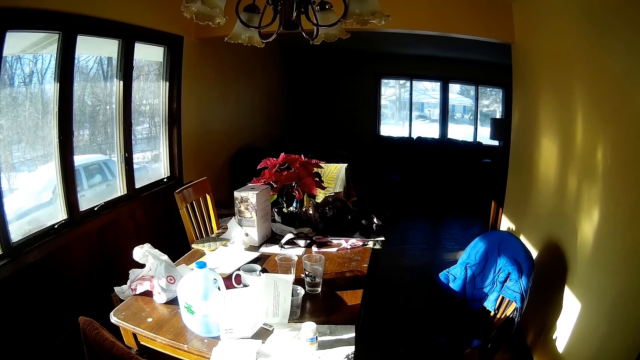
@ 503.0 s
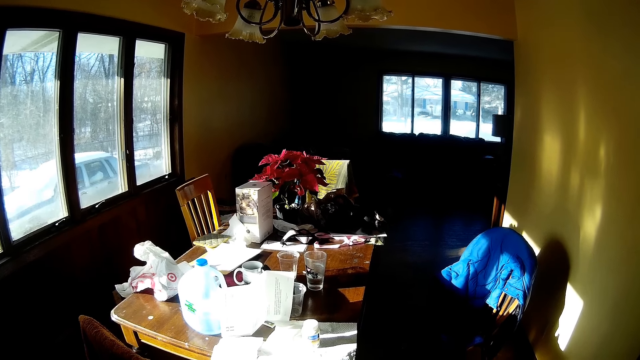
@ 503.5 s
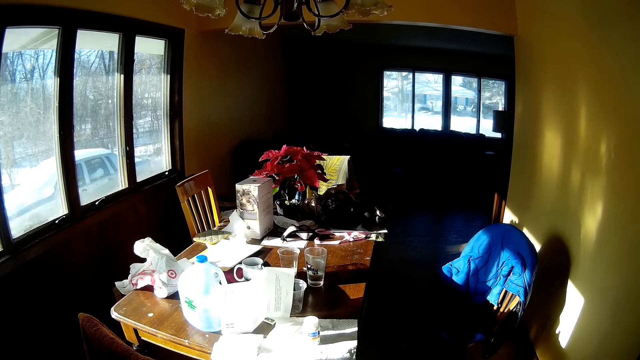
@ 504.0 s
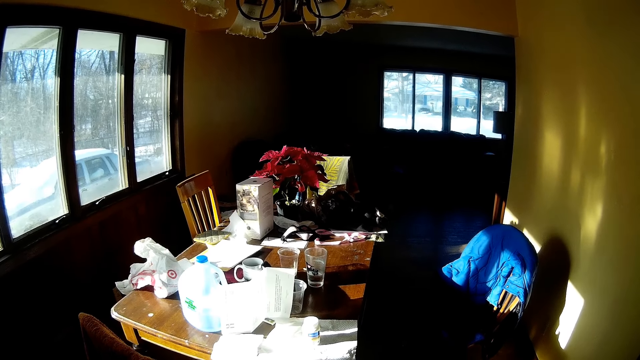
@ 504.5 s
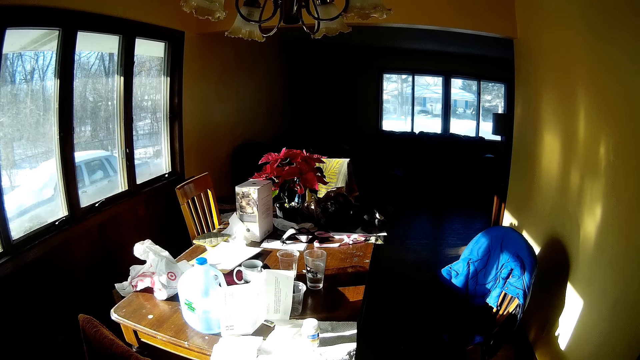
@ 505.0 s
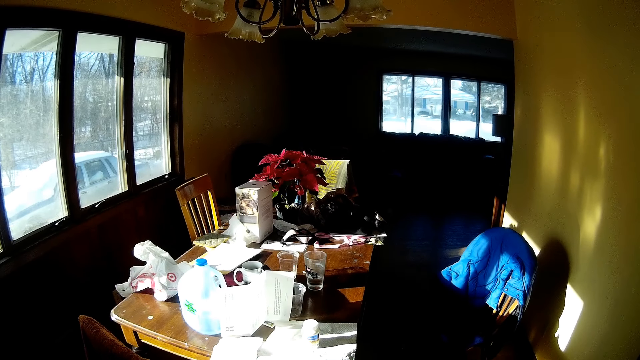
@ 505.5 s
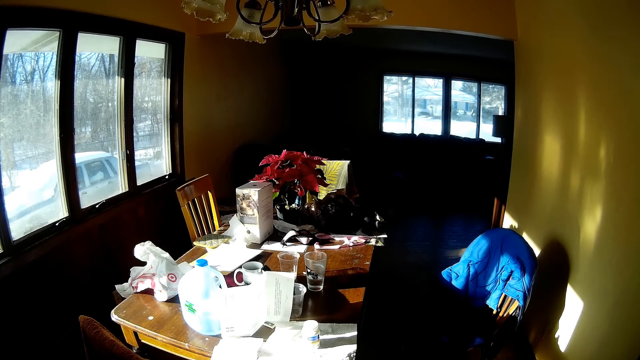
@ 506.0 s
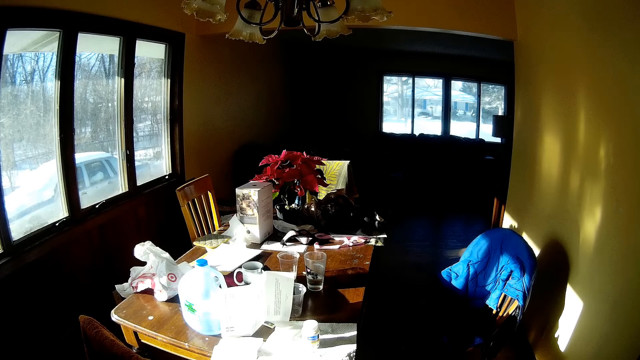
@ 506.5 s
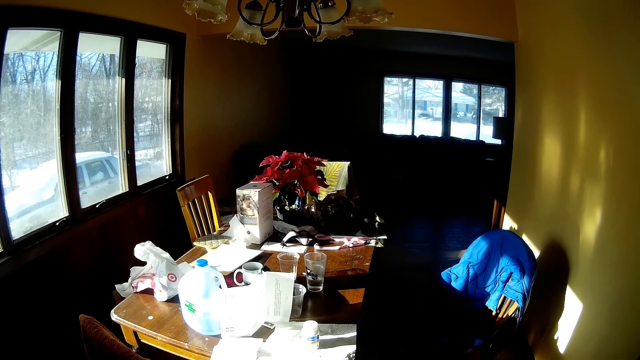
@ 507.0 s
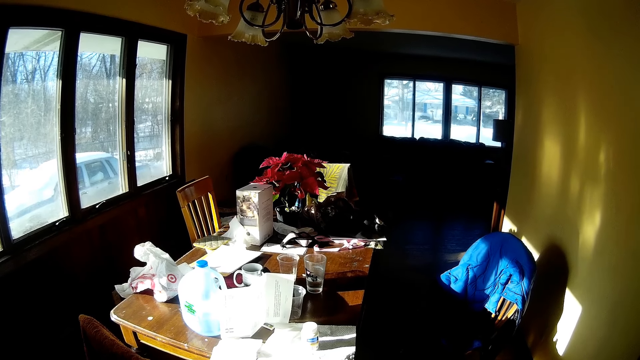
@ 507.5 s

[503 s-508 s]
The camera wearer stares at the room.

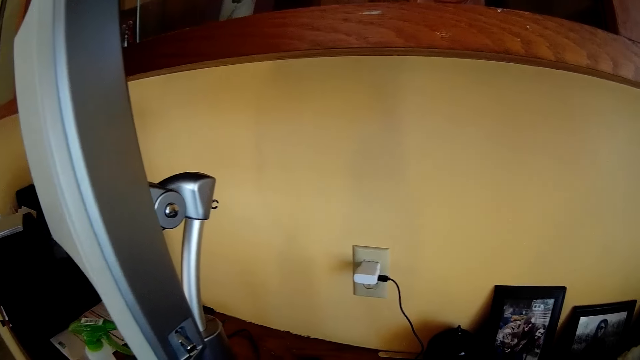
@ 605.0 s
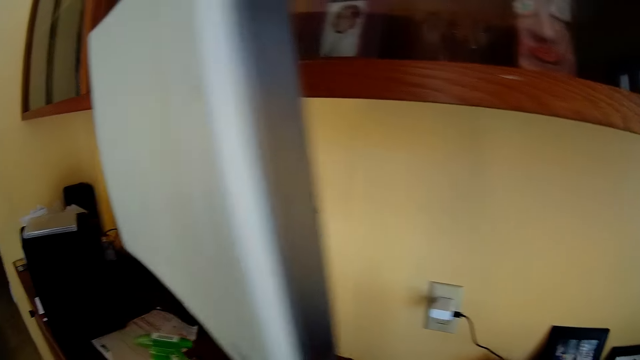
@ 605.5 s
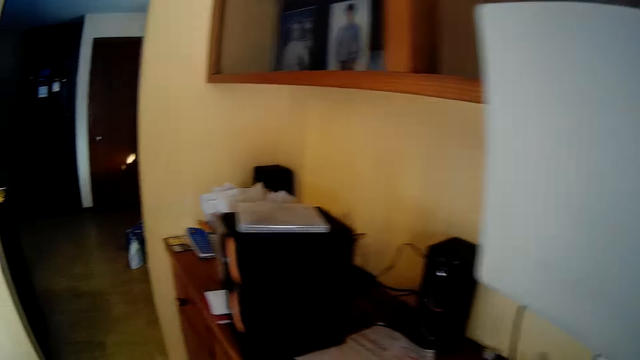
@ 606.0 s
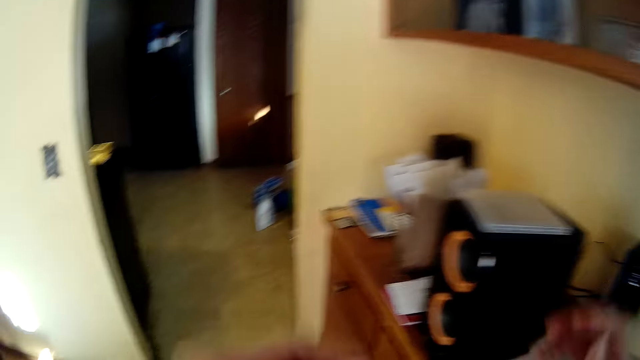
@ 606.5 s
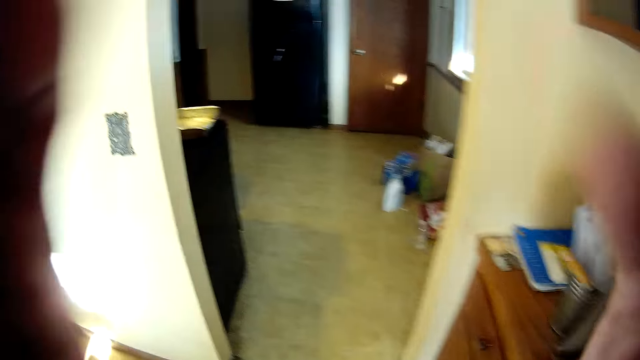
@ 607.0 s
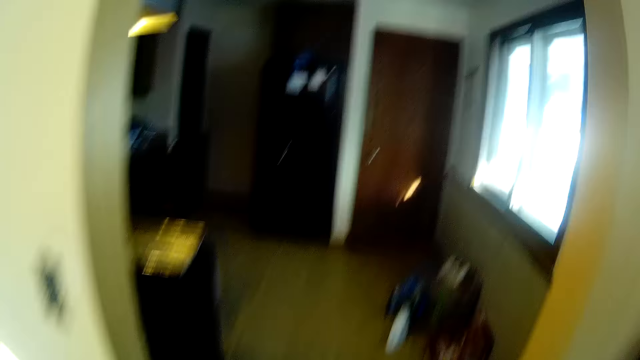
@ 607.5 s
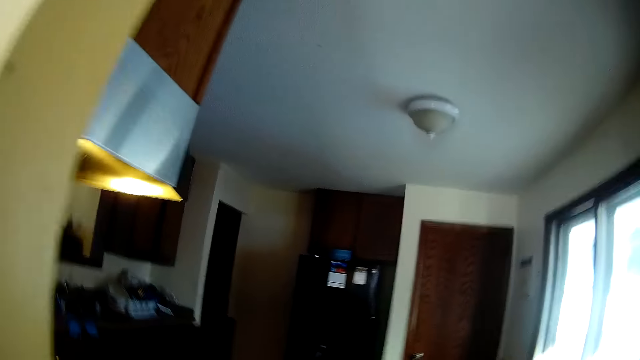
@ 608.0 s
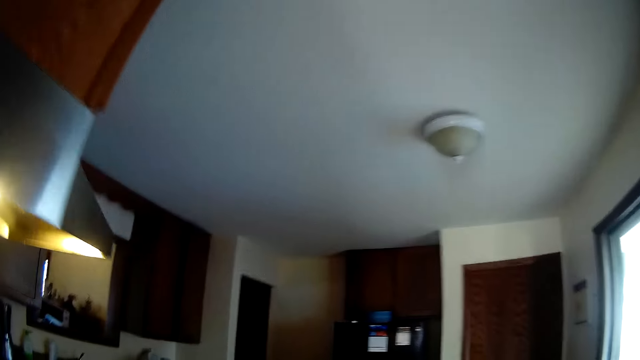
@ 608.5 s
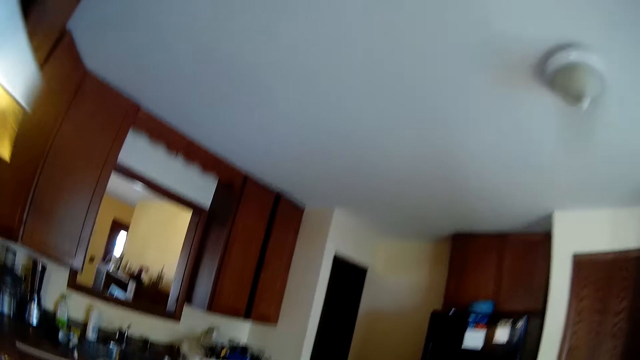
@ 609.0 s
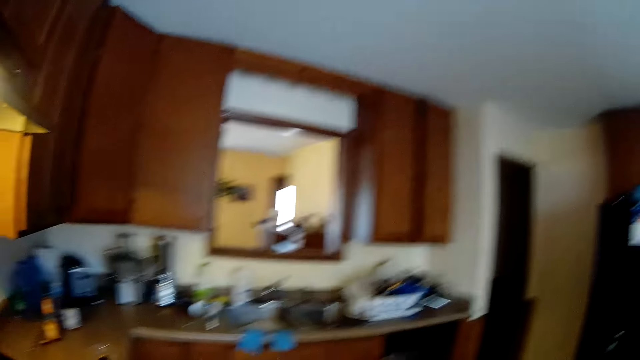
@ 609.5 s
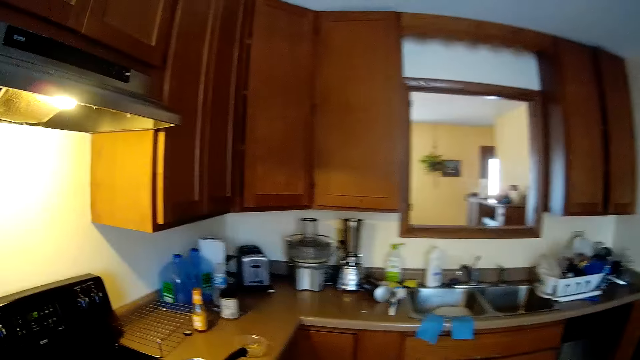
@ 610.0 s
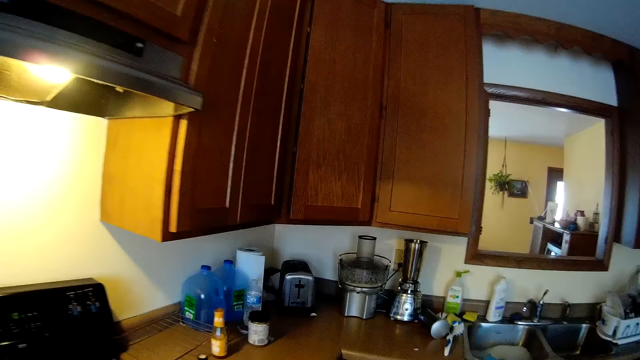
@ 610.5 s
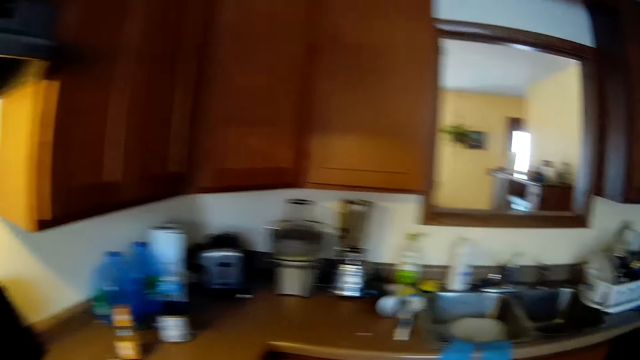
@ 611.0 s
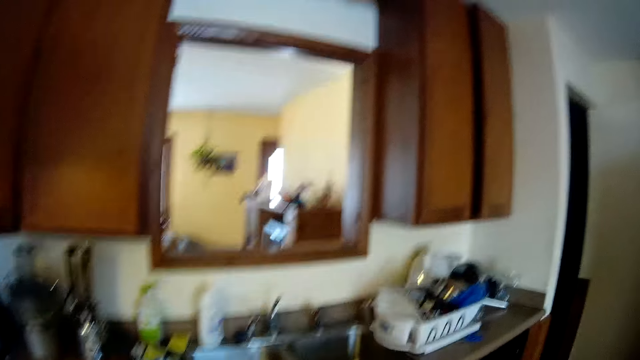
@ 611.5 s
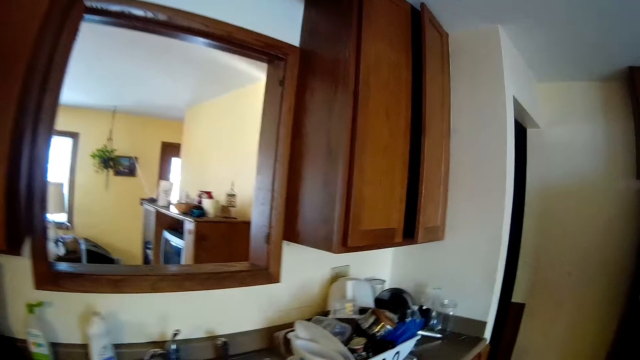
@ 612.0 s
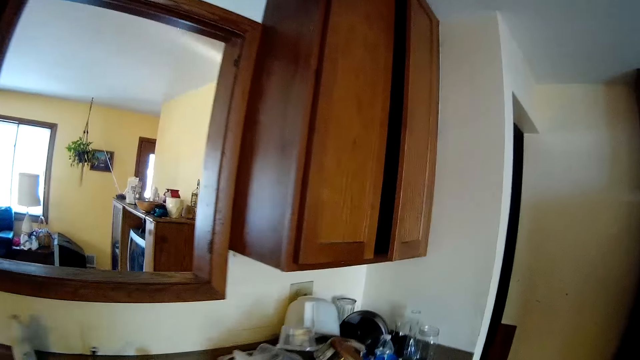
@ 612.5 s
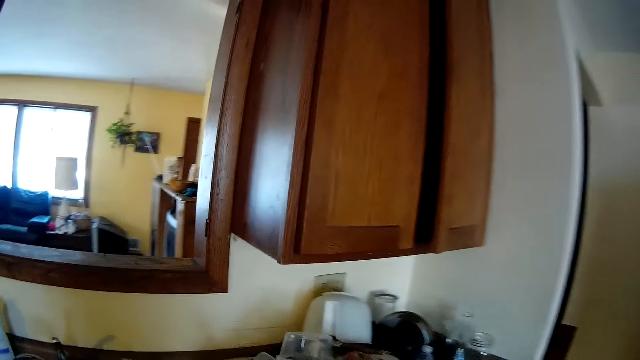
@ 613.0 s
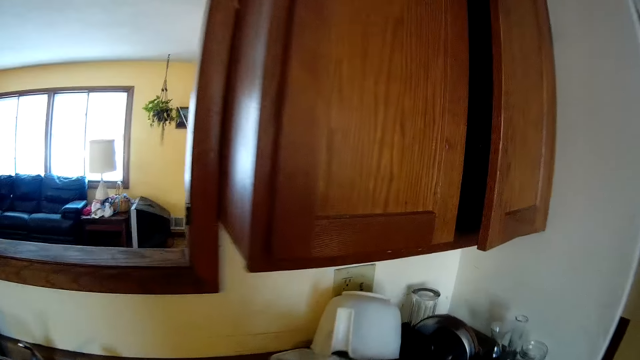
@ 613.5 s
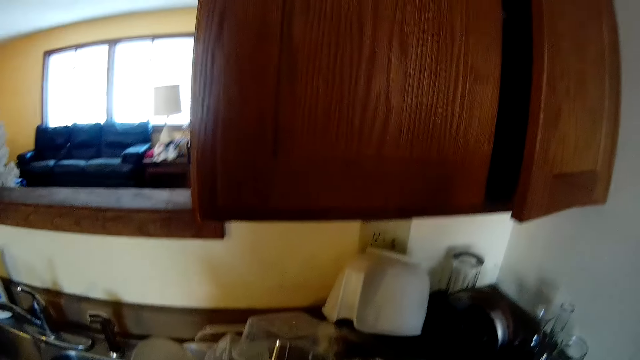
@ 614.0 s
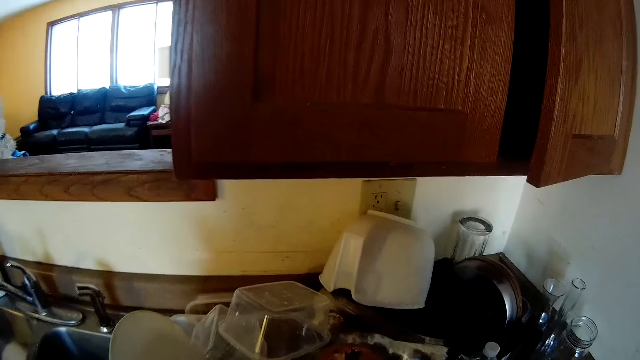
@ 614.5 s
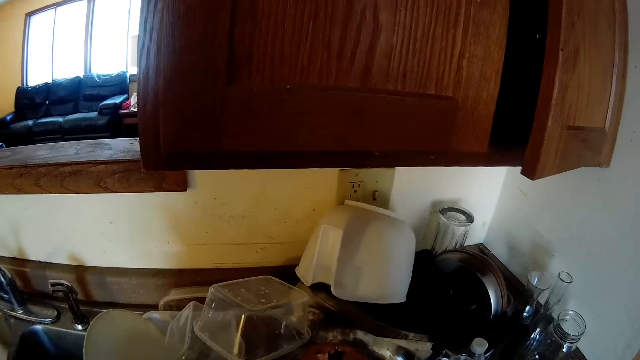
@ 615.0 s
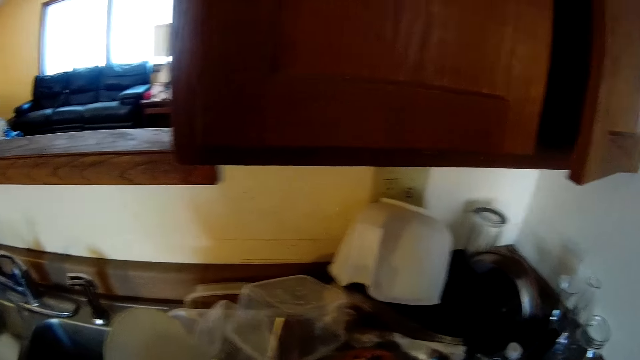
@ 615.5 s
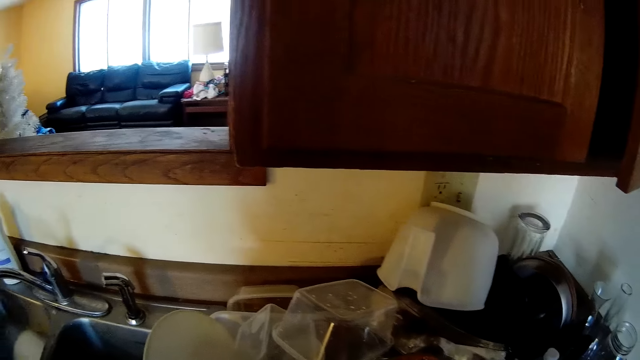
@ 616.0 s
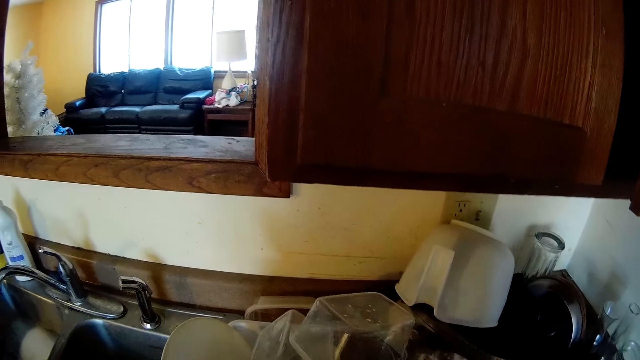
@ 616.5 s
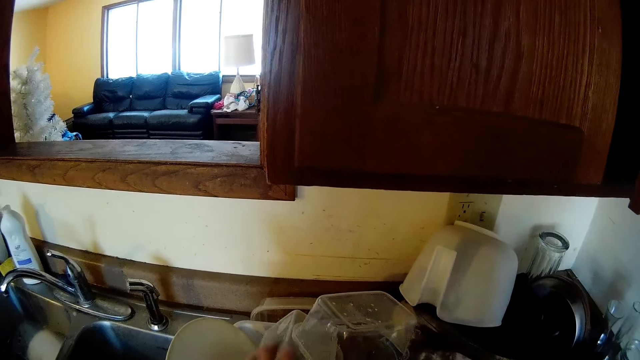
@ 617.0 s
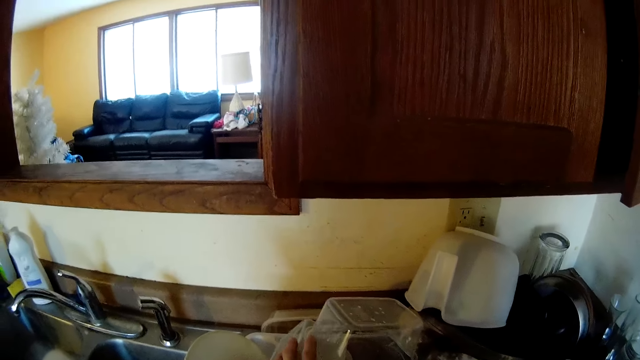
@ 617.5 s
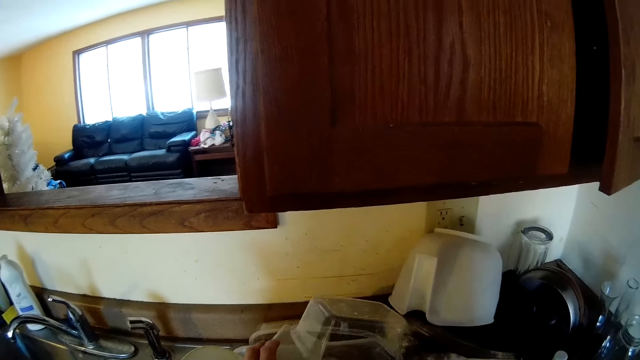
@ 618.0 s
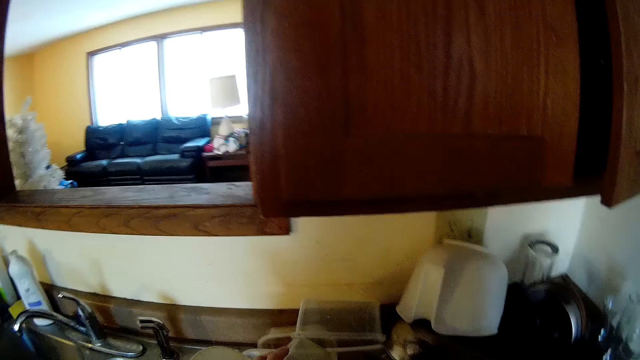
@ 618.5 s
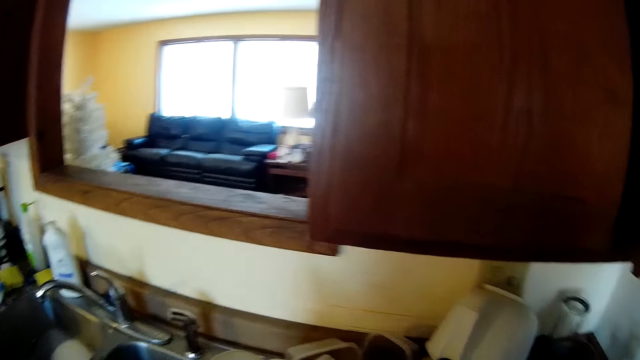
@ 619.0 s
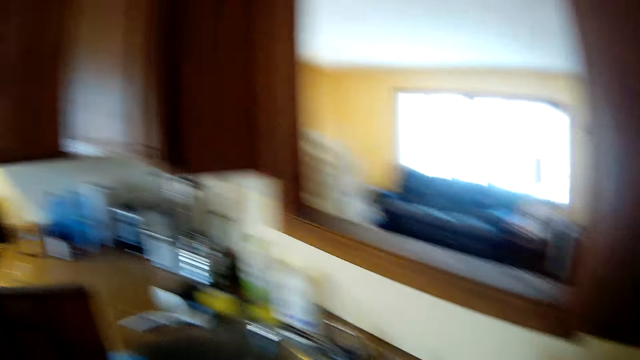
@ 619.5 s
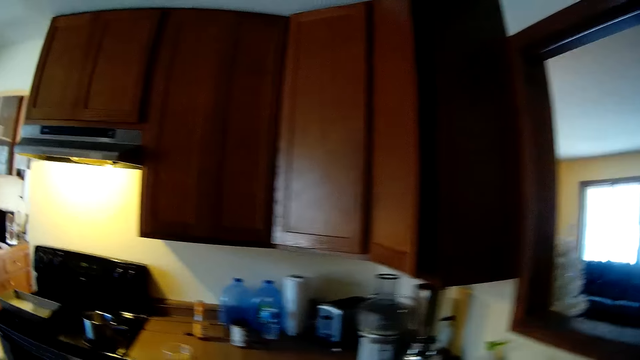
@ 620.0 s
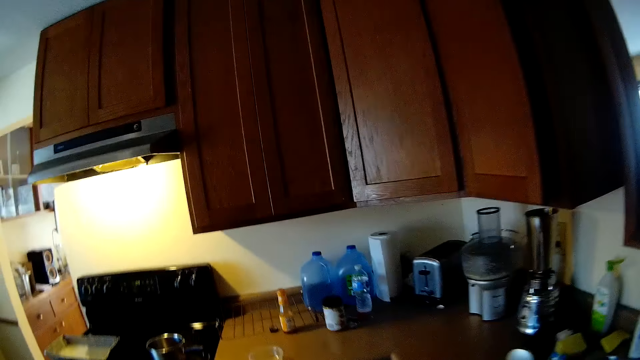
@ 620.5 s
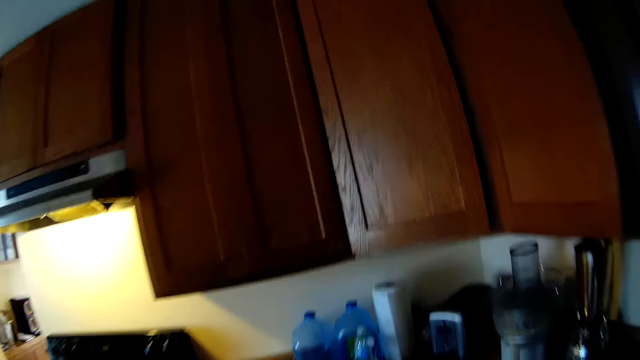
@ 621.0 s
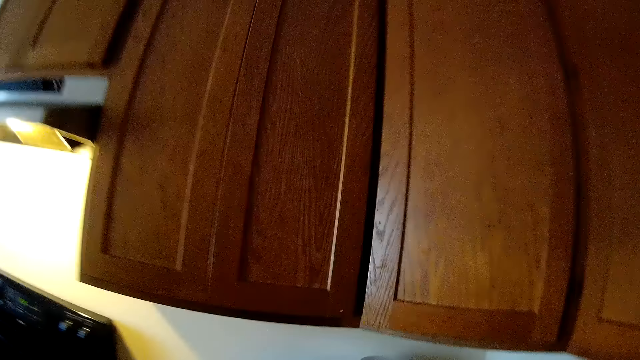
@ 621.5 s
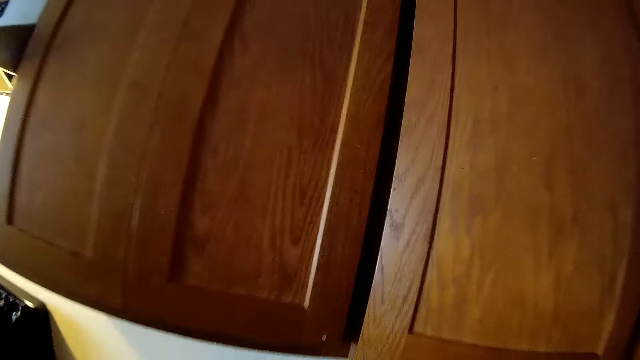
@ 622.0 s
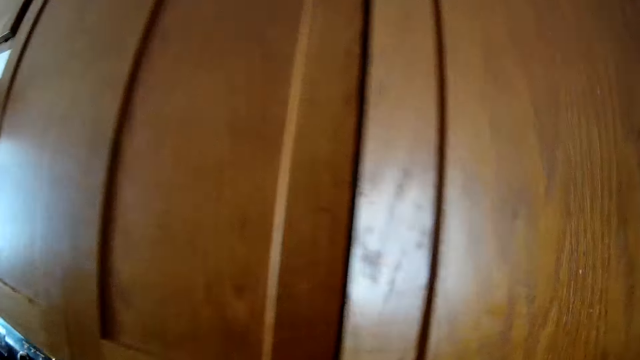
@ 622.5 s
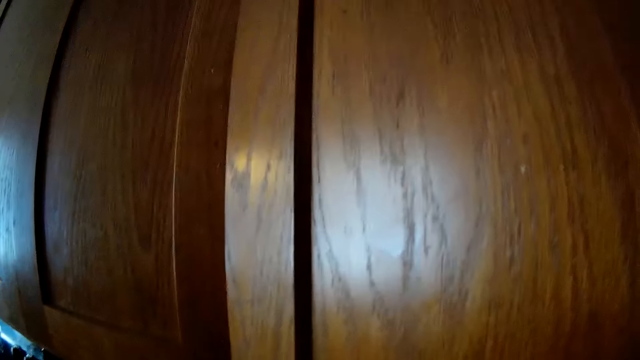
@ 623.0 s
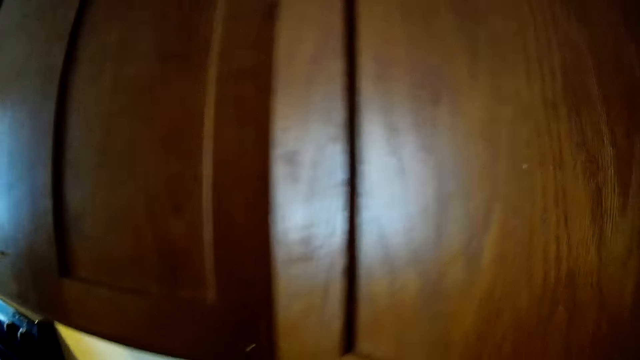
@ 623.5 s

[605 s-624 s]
The camera wearer adjusts the camera. He walks around. He enters a kitchen. He touches a plastic plate with his left hand. He drops a plastic container. He walks around.
